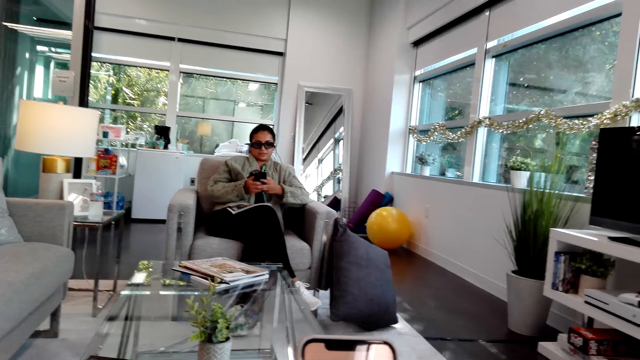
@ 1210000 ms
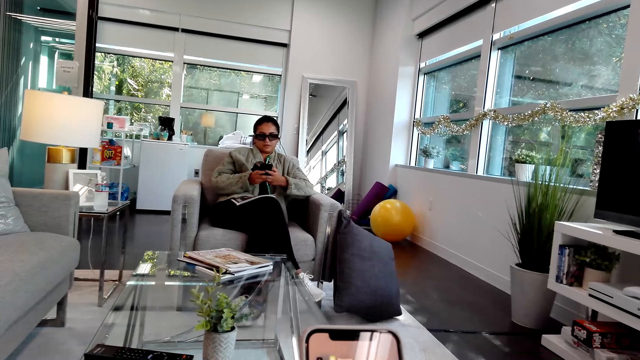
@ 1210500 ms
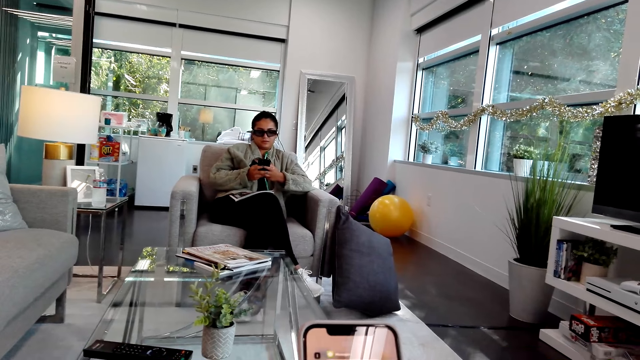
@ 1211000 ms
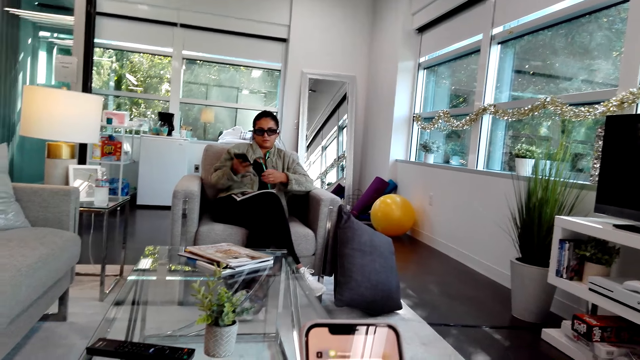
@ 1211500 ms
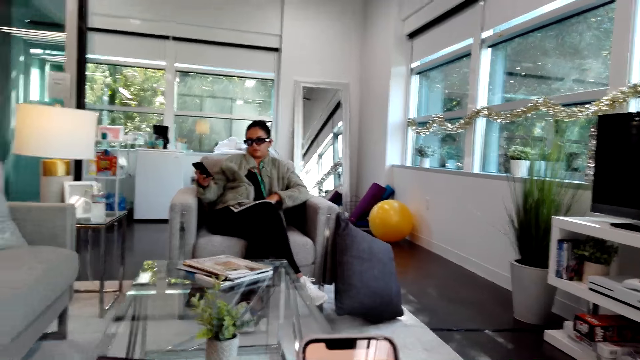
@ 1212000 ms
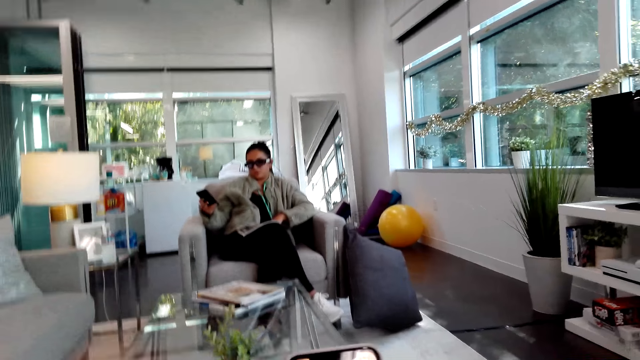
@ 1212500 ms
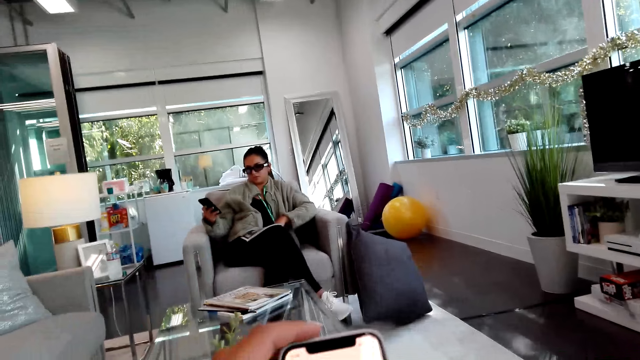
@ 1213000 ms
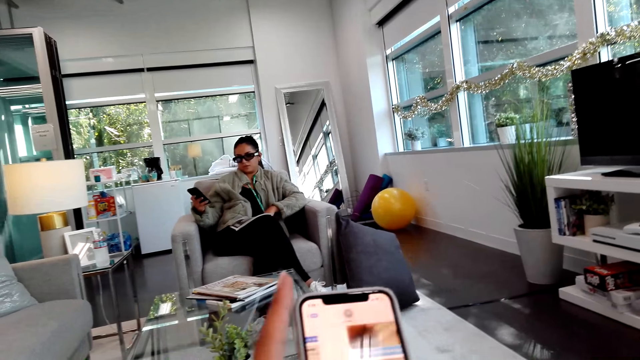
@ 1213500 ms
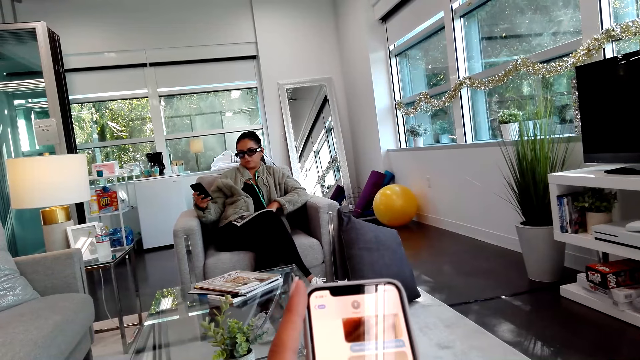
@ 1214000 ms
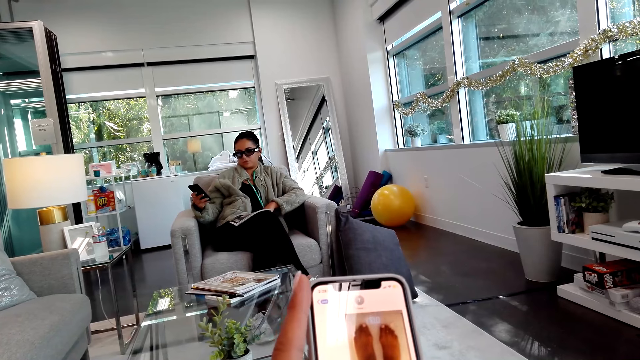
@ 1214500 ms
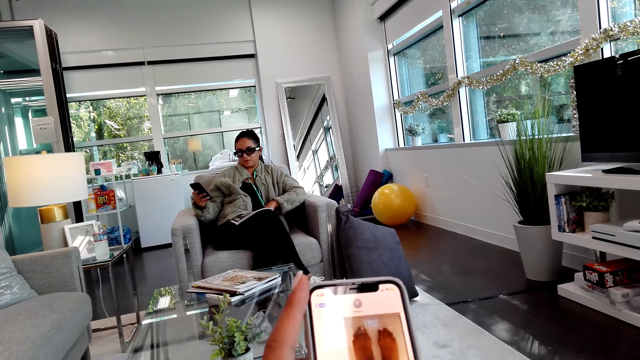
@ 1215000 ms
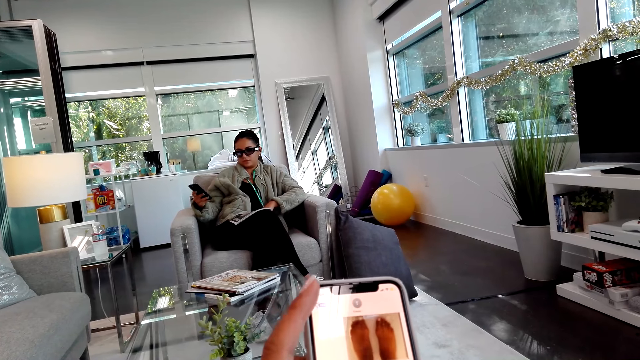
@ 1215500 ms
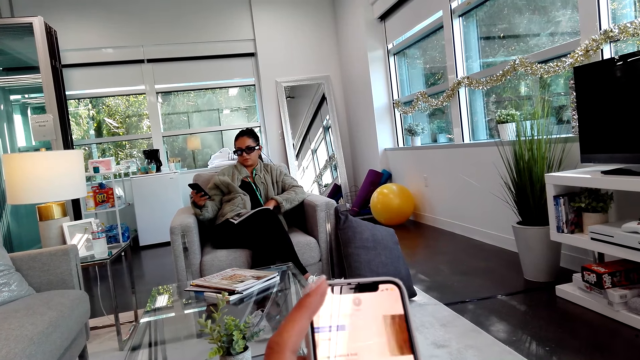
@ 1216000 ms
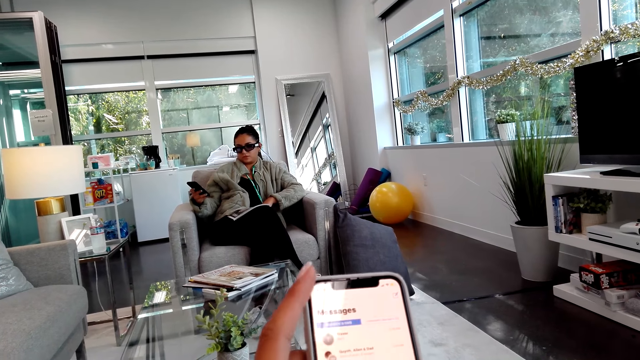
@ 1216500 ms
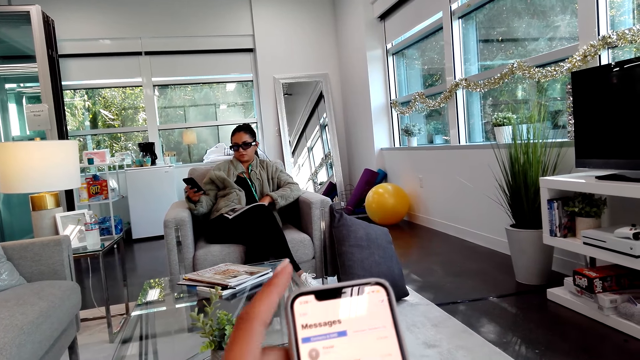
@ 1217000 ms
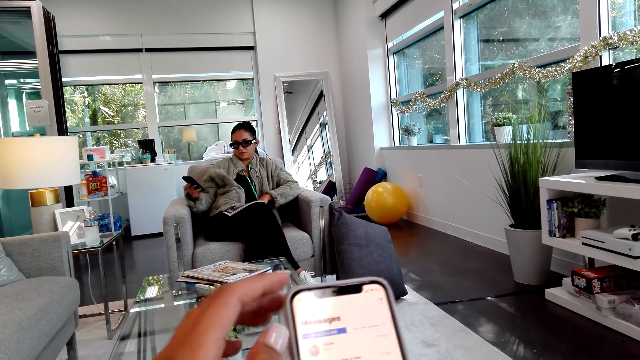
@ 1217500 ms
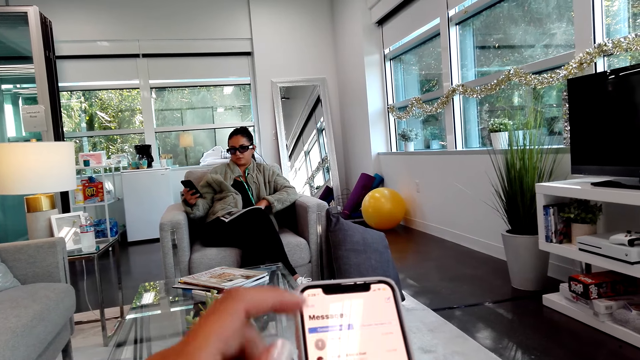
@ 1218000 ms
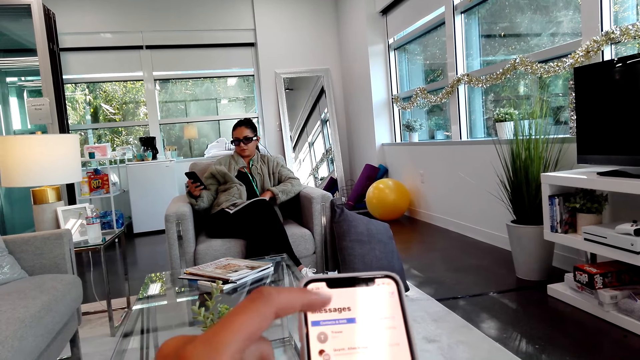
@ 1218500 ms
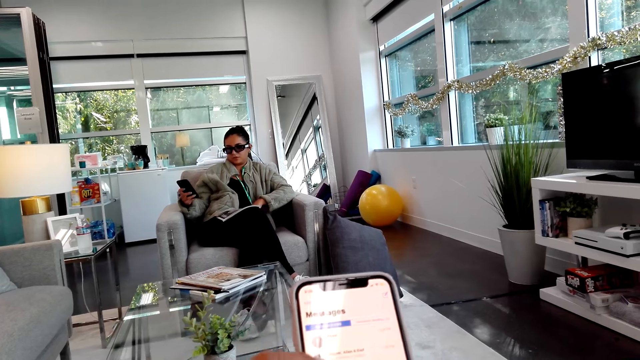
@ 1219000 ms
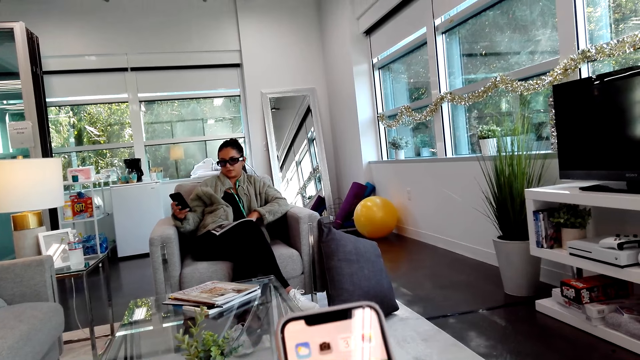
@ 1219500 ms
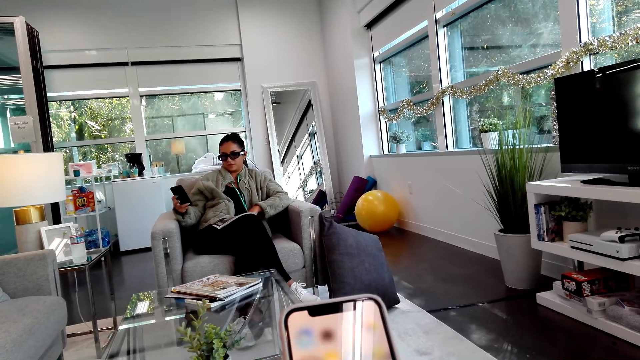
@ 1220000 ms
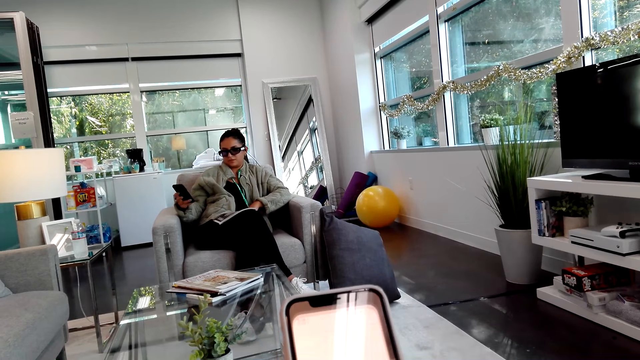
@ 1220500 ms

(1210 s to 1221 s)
A woman scrolls the phone. The camera wearer scrolls the phone.

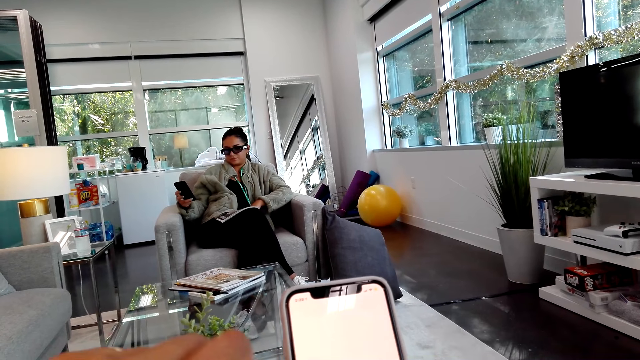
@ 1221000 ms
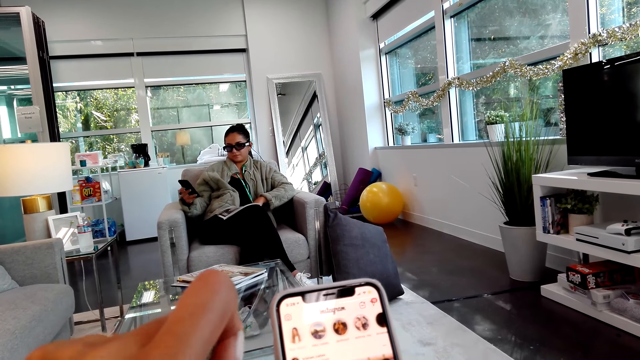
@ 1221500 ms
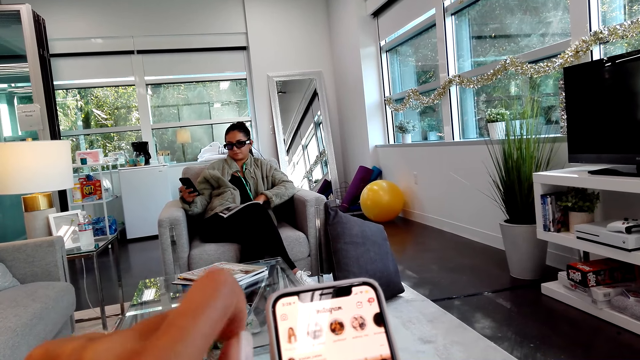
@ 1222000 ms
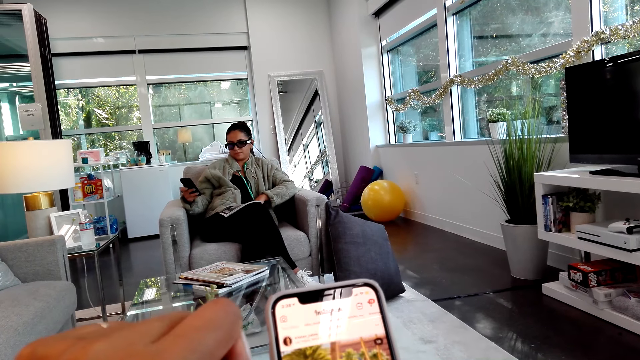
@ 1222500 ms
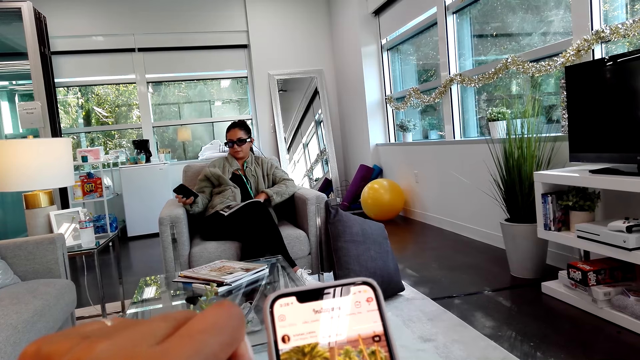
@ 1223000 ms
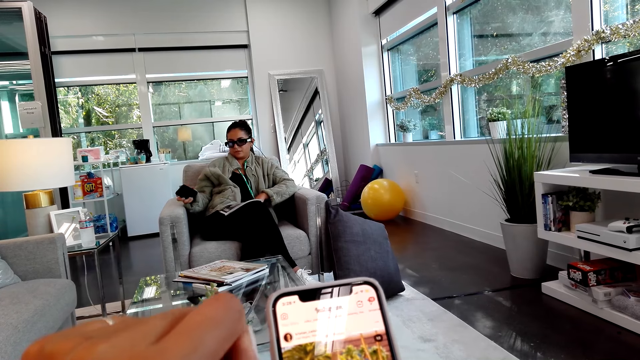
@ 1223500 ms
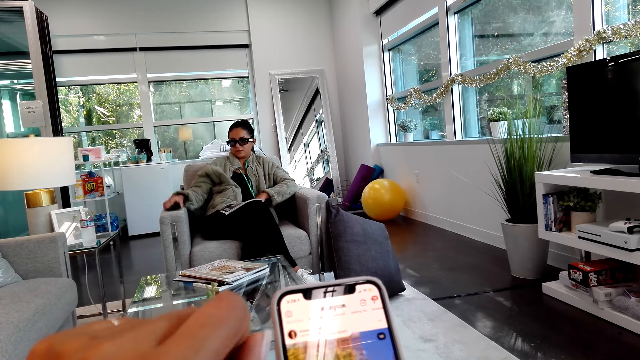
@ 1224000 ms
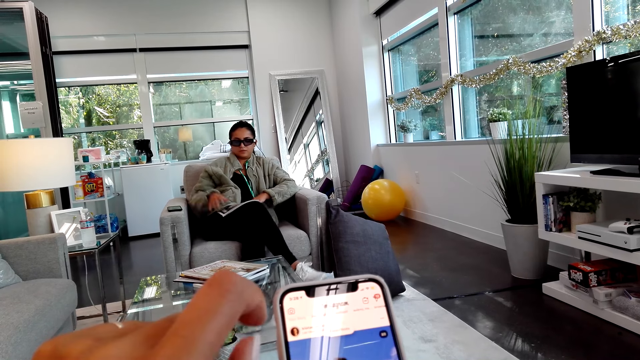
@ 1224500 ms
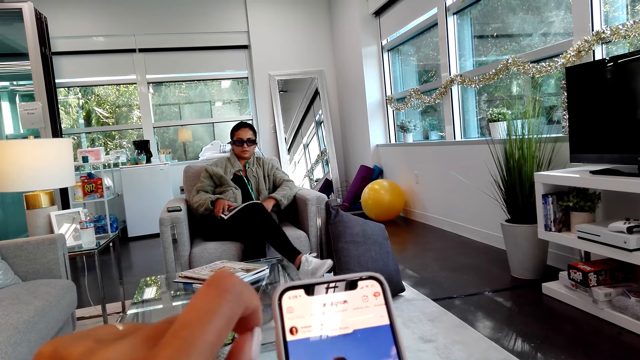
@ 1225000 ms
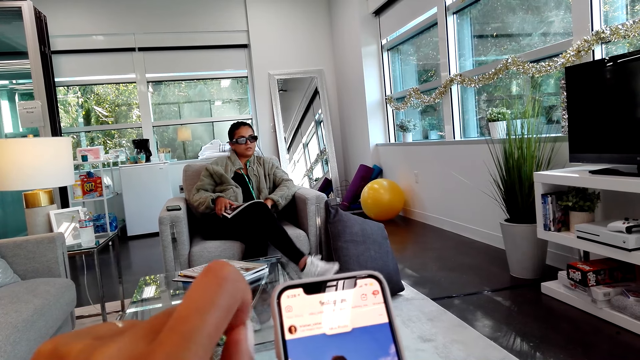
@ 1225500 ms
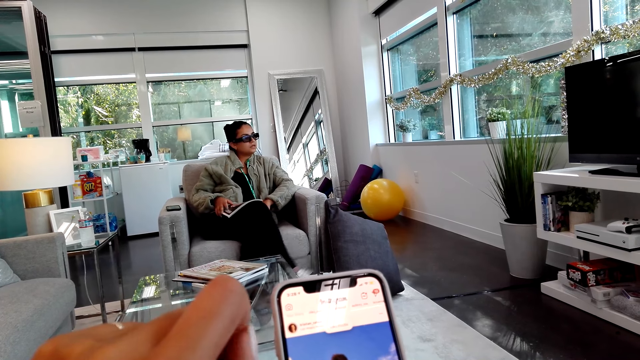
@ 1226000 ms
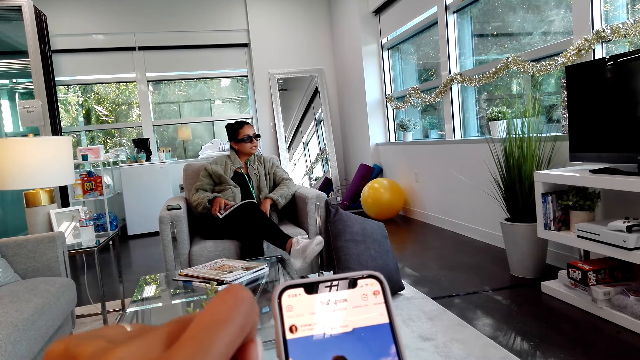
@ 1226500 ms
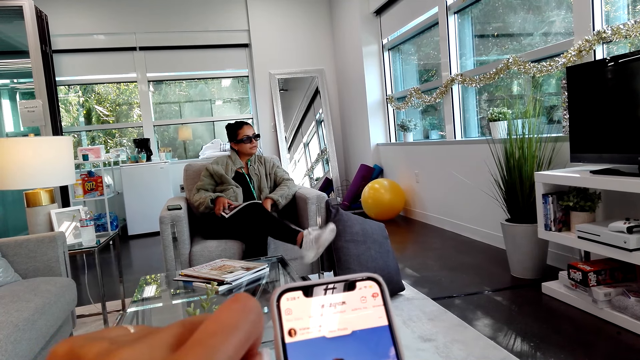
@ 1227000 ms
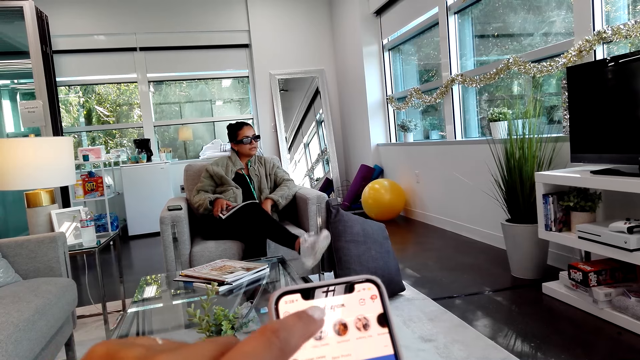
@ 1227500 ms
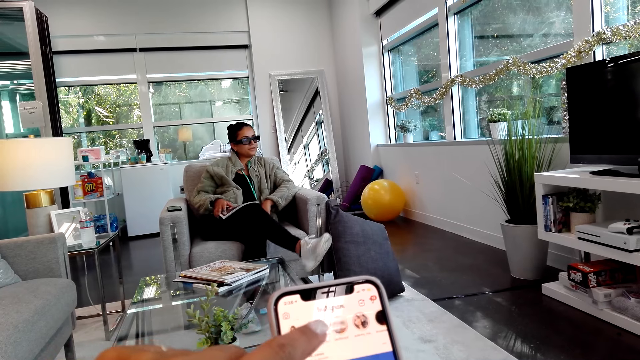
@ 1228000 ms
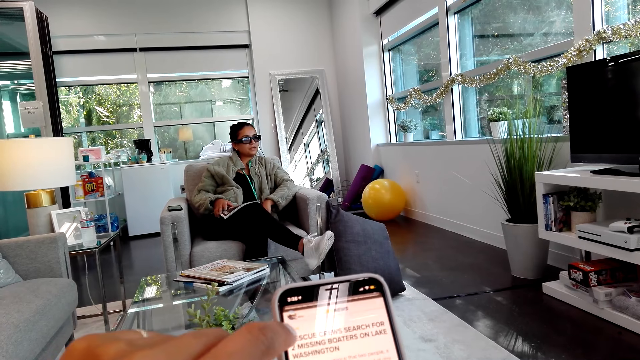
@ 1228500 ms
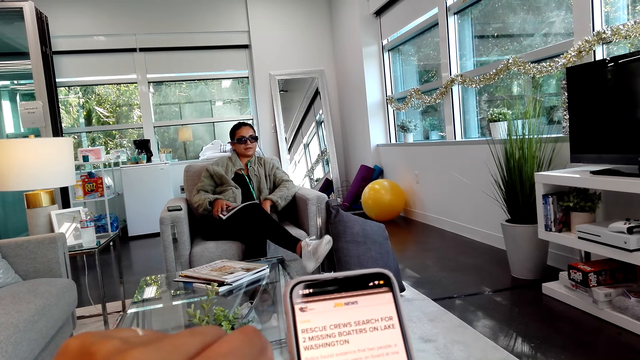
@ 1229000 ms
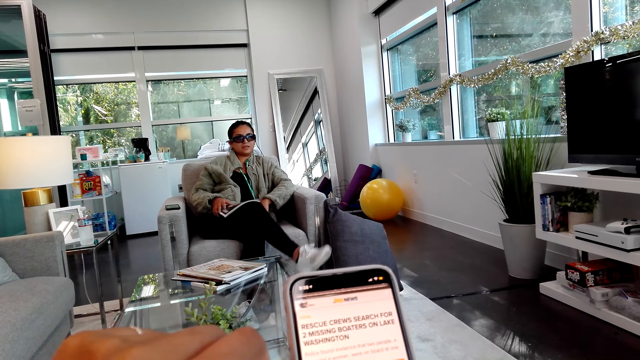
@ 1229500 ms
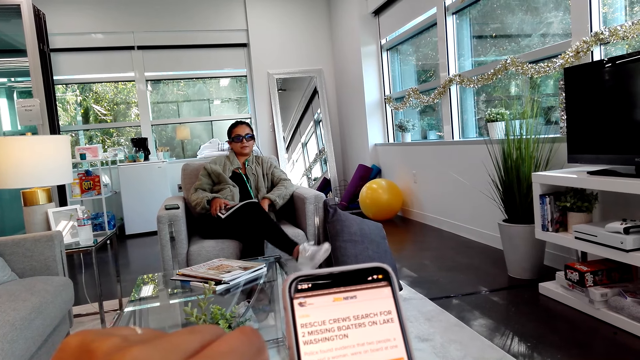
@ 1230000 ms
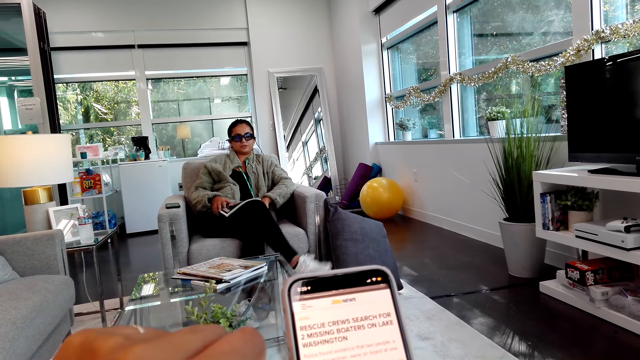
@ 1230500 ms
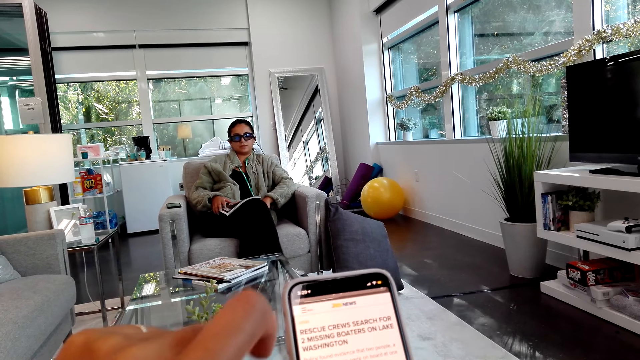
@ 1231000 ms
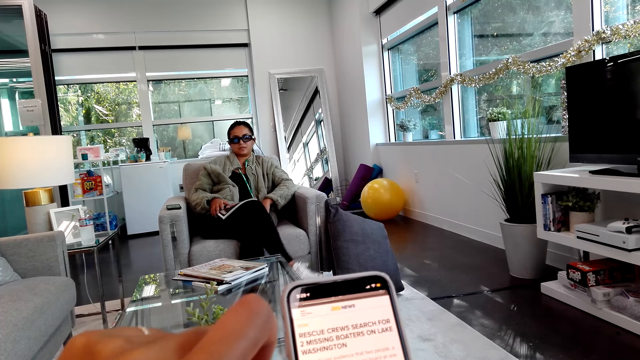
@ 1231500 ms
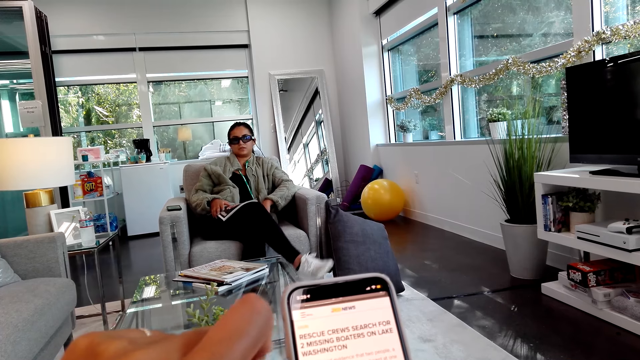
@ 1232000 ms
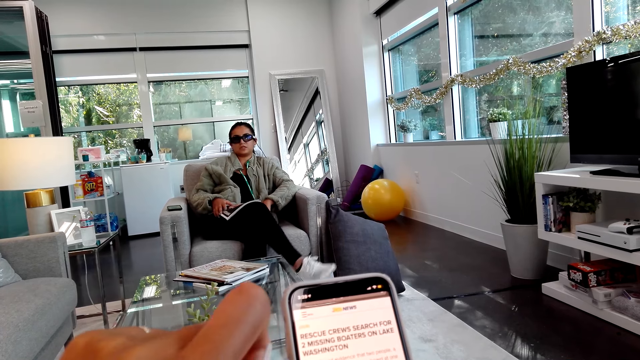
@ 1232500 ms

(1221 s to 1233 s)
A woman places the phone aside. The woman drops the phone. The woman looks around. The woman touches a magazine. The woman shakes her leg. The camera wearer scrolls the phone. The woman converses with the camera wearer.
